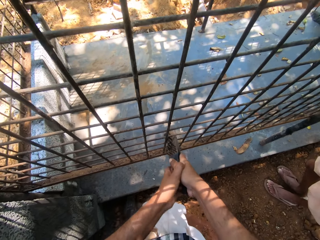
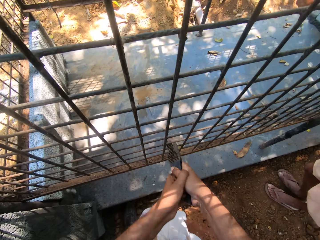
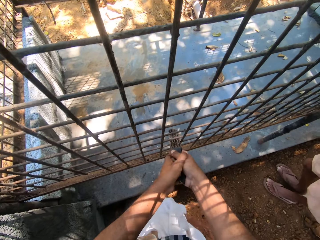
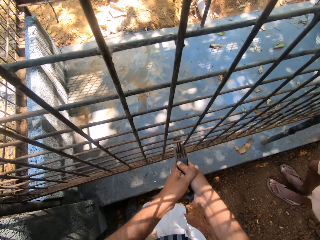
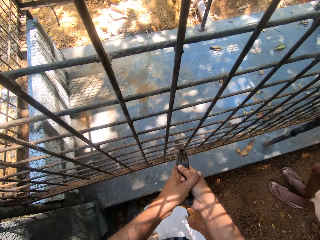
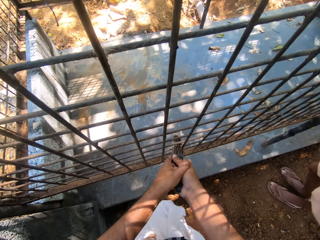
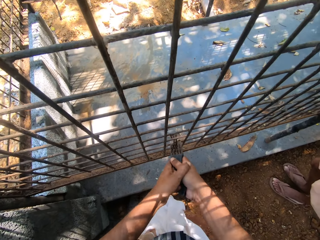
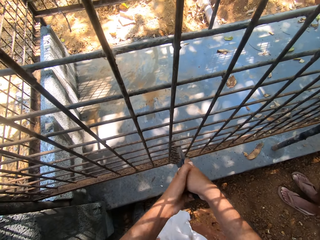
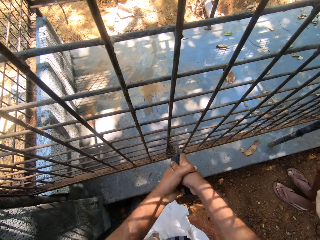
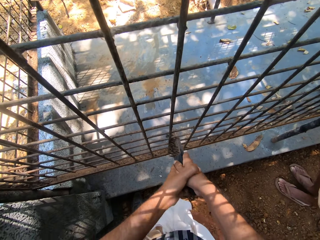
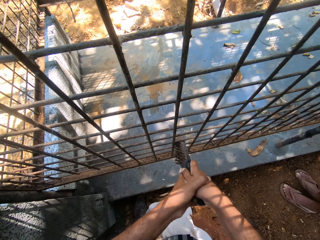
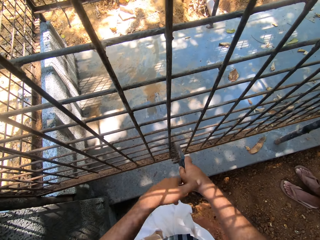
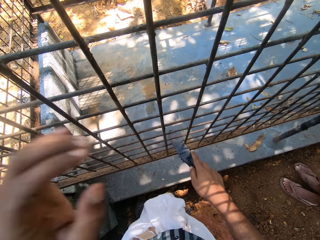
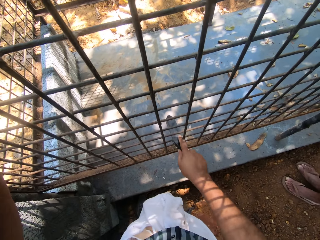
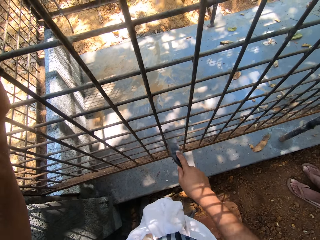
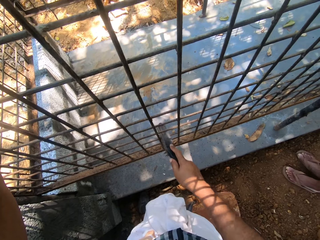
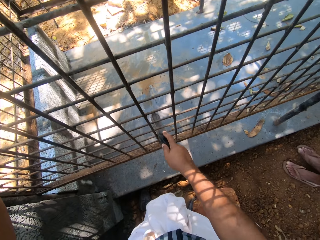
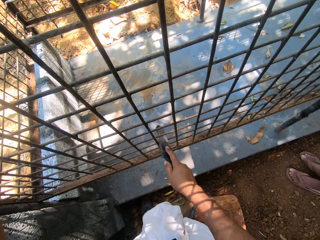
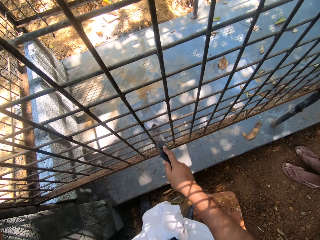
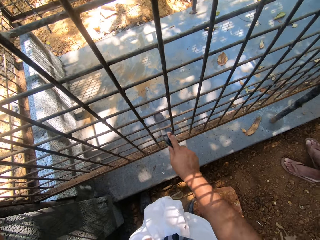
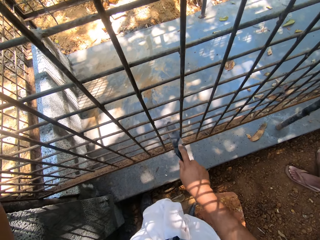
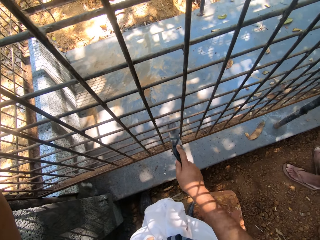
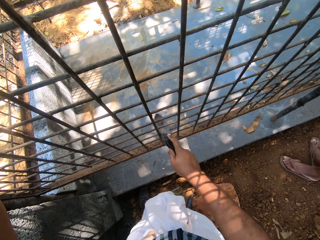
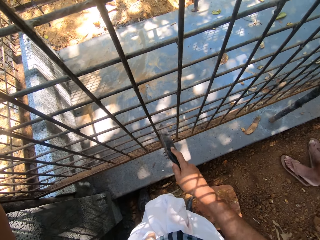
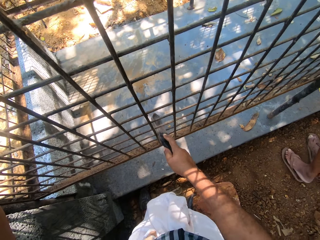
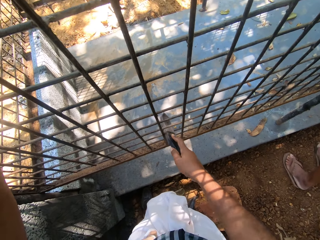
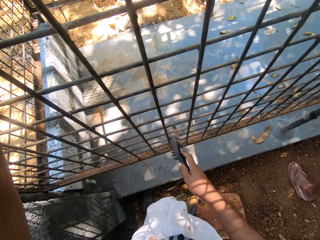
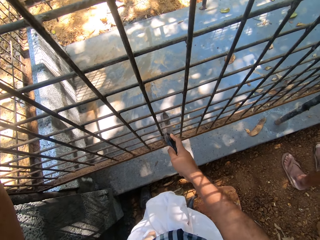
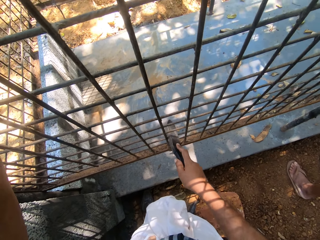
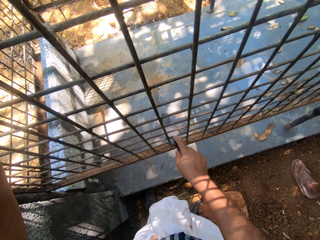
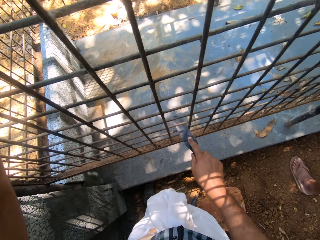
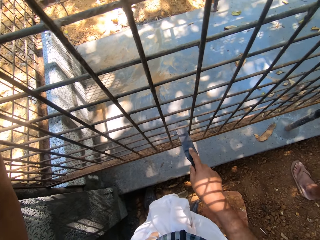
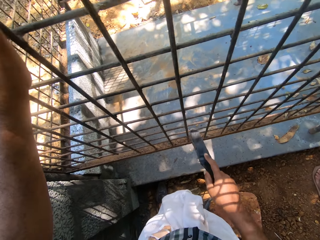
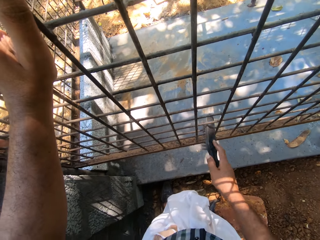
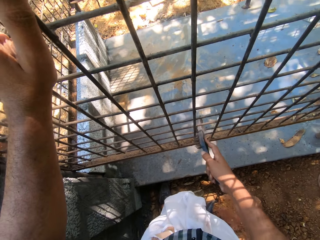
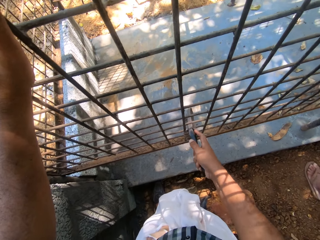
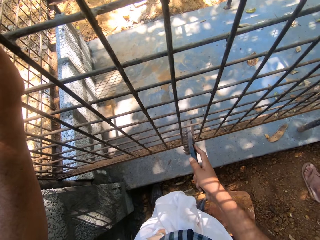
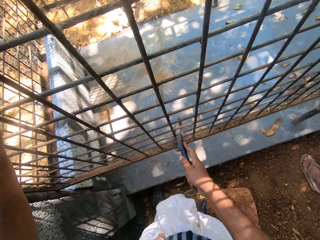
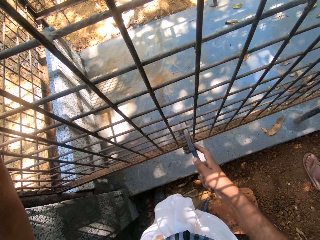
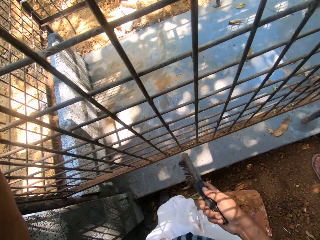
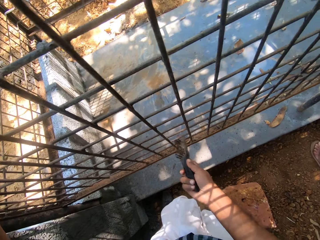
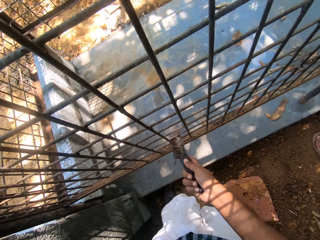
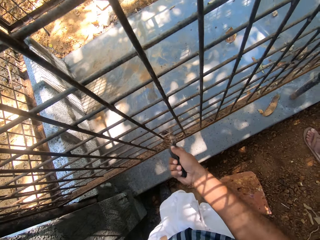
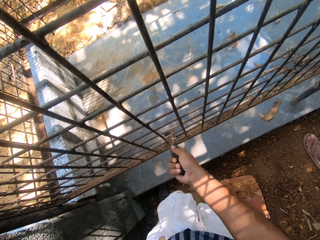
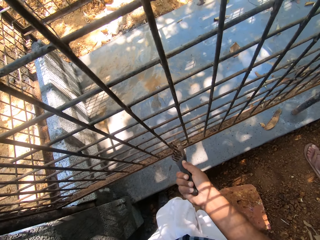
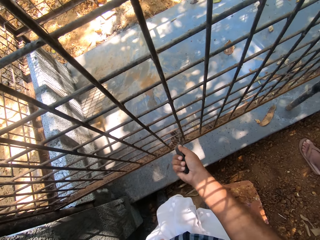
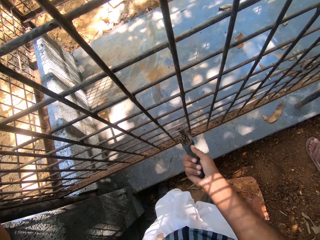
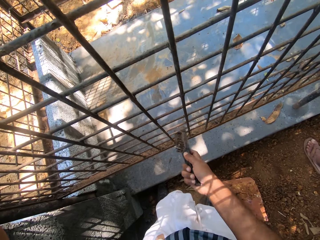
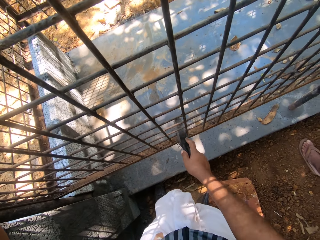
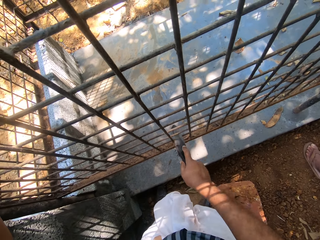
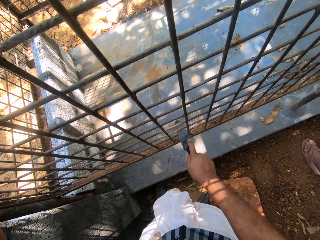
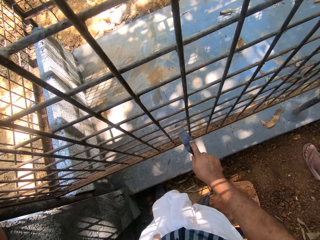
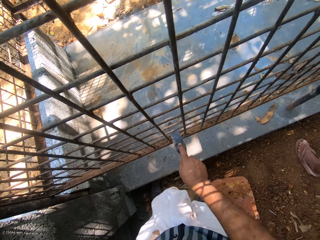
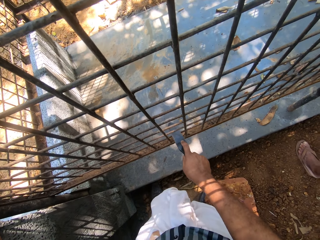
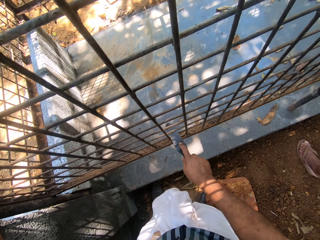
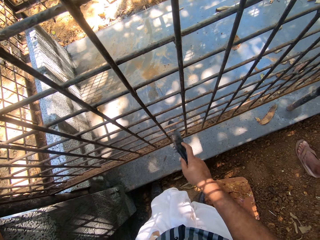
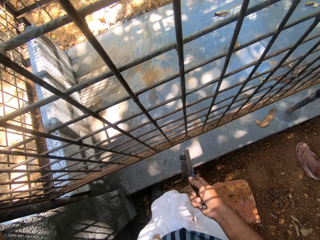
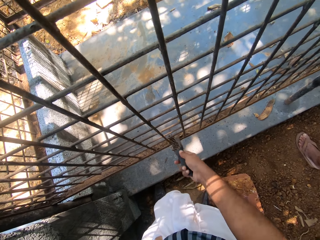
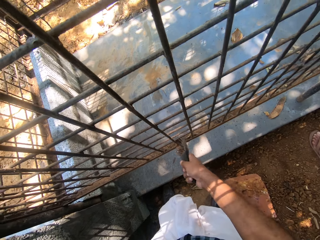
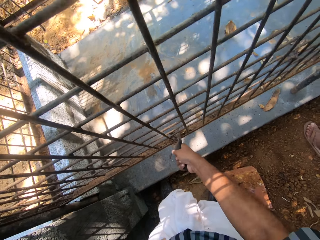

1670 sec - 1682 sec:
The camera wearer holds a wire brush with a hand. They clean a wire mesh with the wire brush.

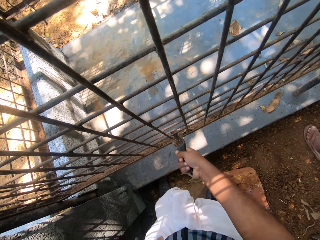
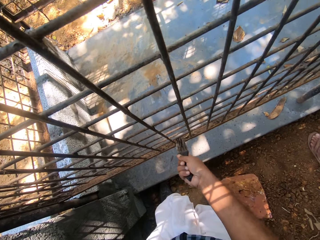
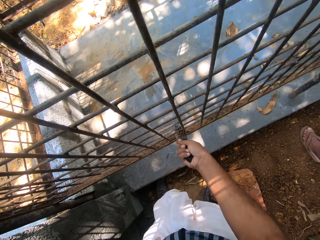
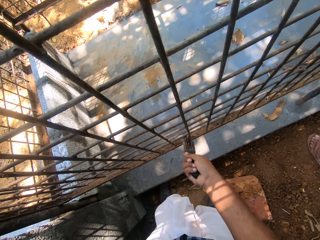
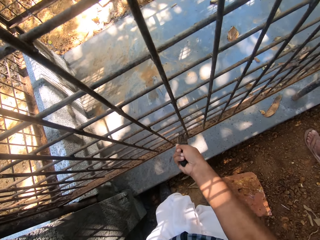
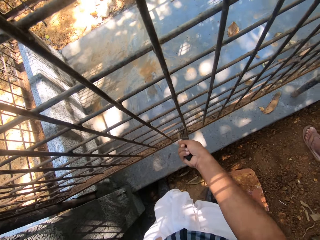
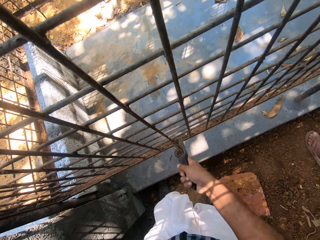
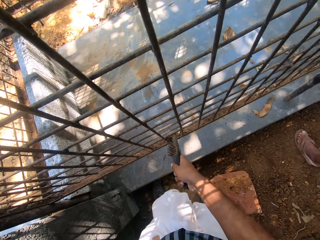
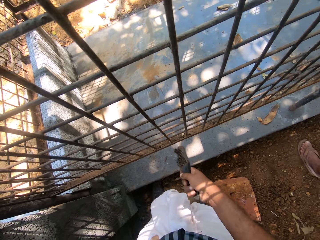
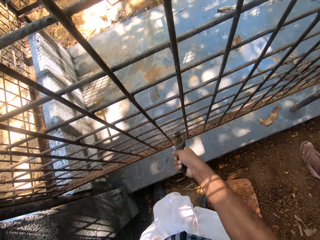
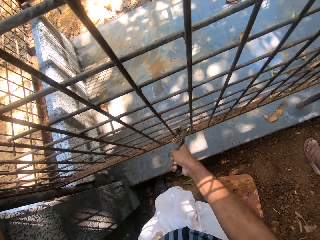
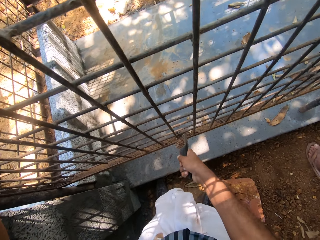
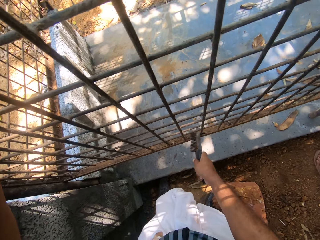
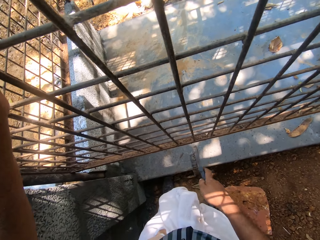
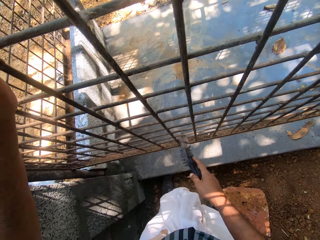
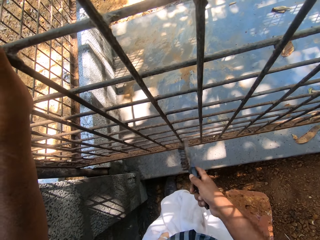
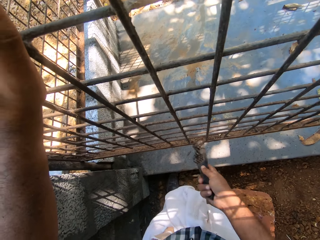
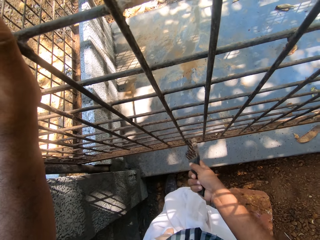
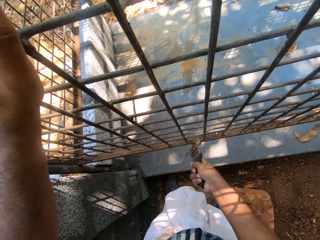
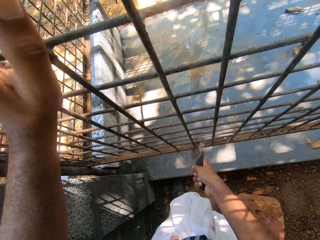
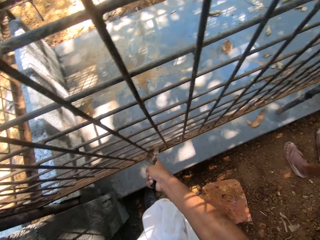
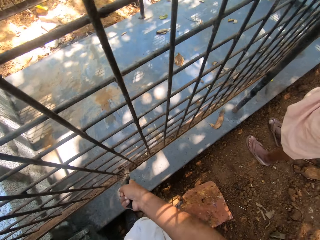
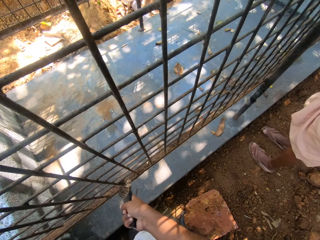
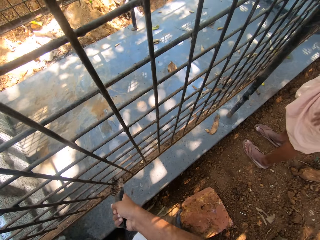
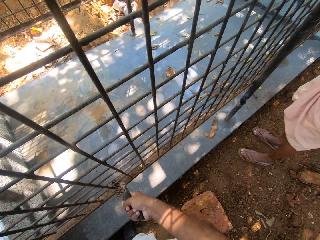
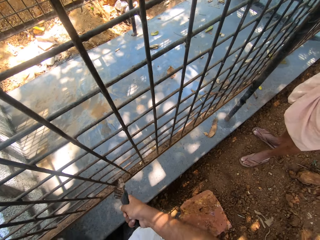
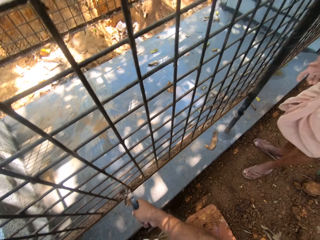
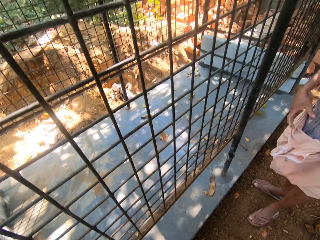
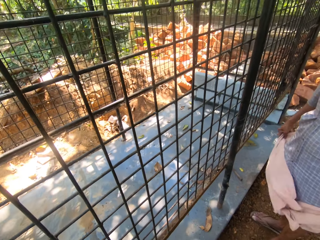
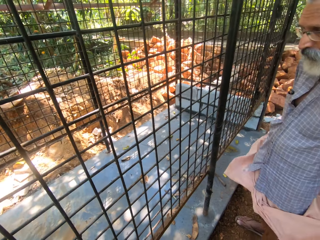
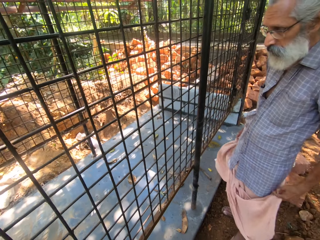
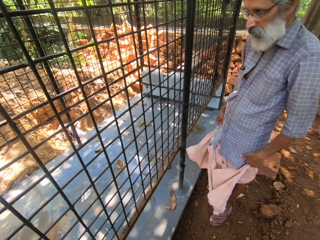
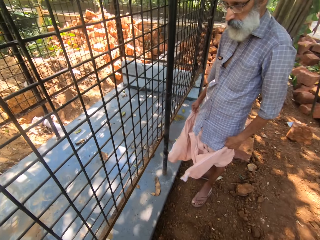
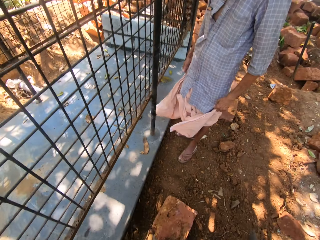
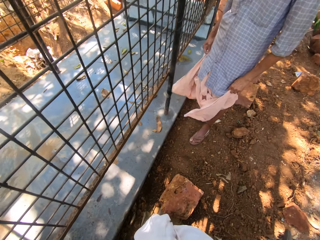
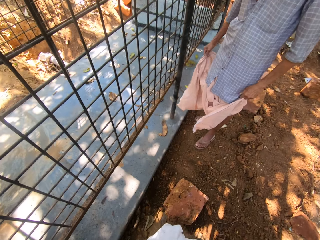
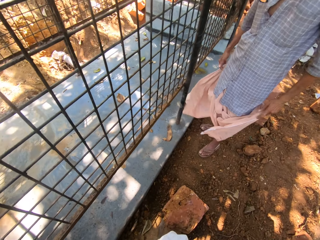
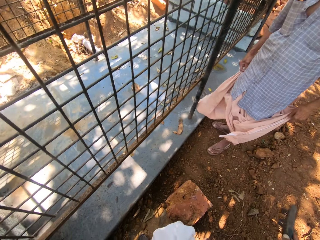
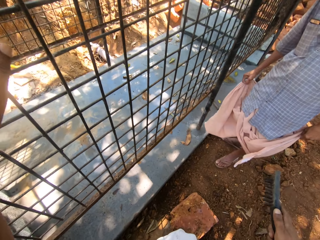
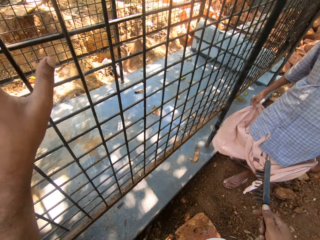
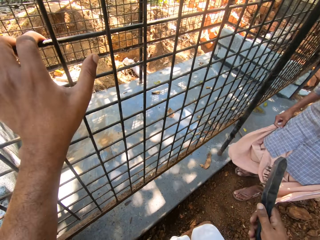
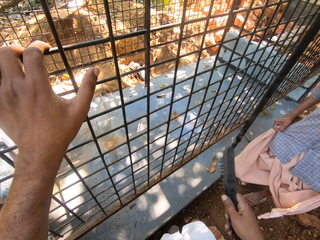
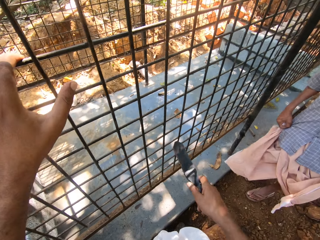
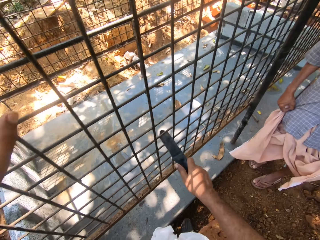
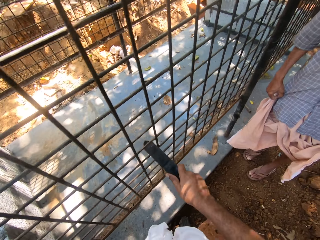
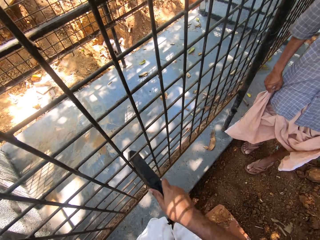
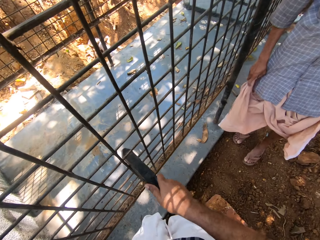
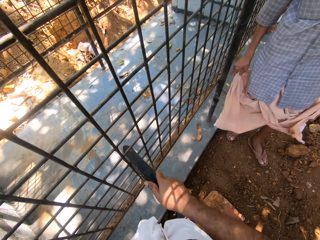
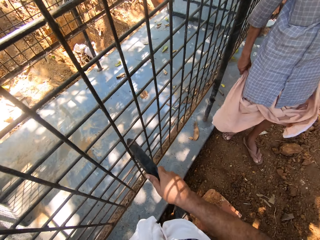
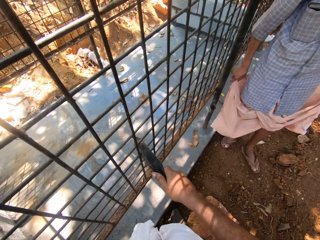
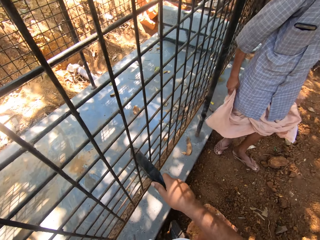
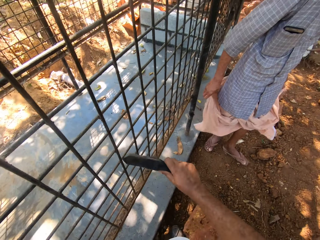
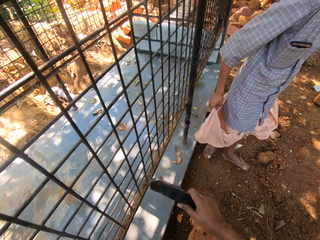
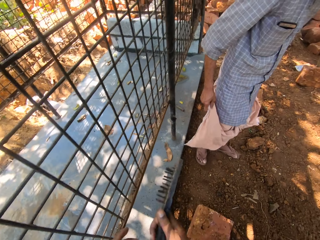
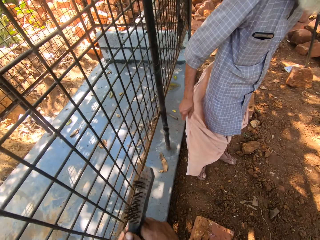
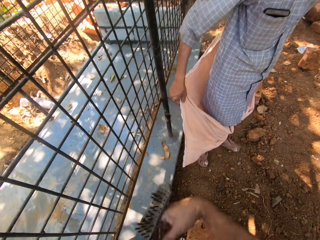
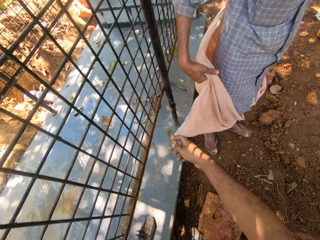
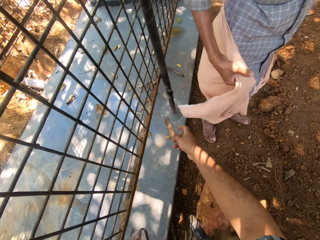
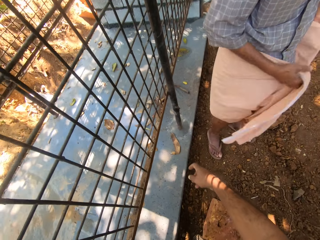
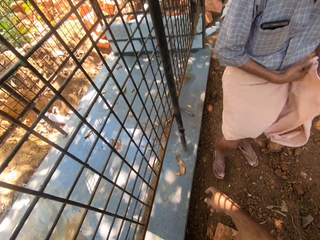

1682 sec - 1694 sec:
A man moves his sari. The camera wearer looks around, holds a wire brush, and holds a metal grill. They scrub the metal grill with the wire brush. The man adjusts clothes. The camera wearer converses with the man. They hold the wire brush. They switch the wire brush to the other hand.
